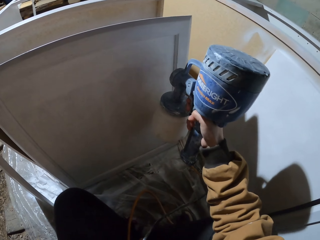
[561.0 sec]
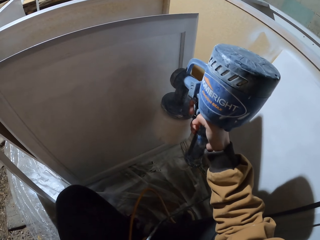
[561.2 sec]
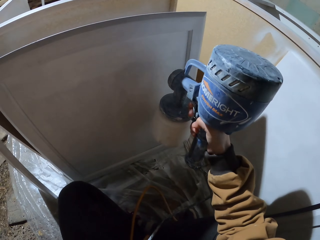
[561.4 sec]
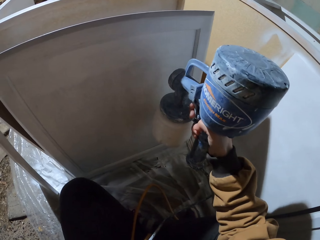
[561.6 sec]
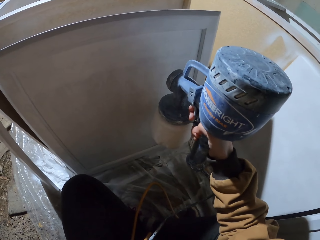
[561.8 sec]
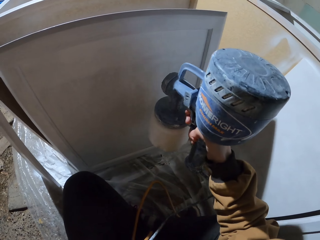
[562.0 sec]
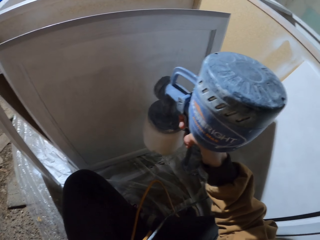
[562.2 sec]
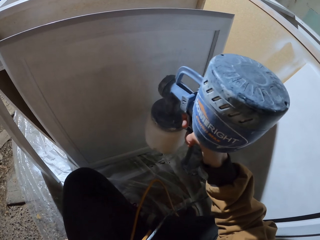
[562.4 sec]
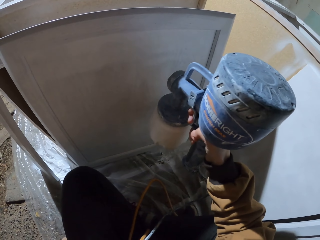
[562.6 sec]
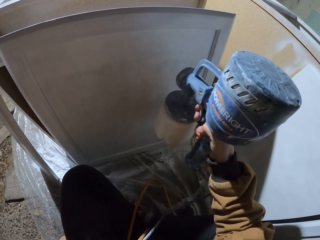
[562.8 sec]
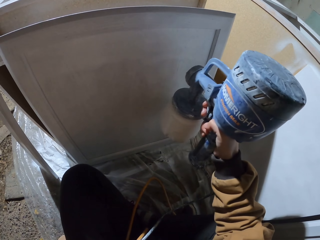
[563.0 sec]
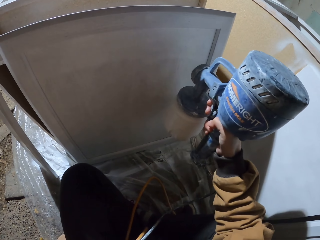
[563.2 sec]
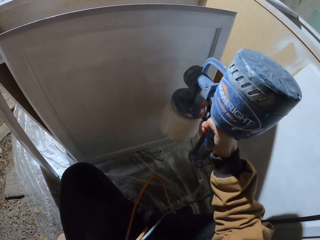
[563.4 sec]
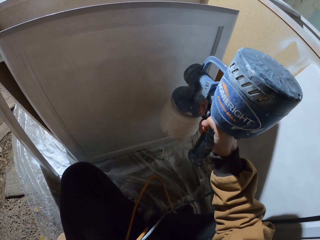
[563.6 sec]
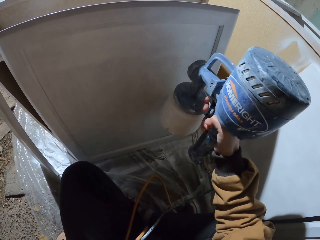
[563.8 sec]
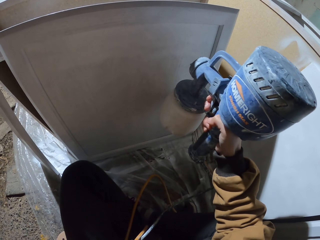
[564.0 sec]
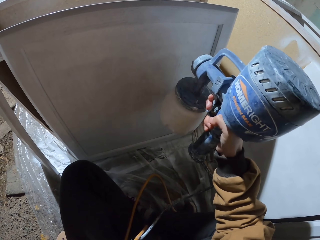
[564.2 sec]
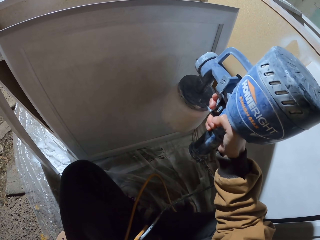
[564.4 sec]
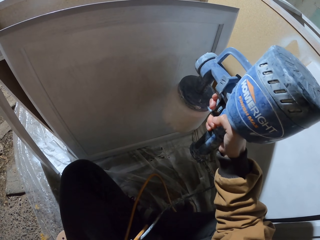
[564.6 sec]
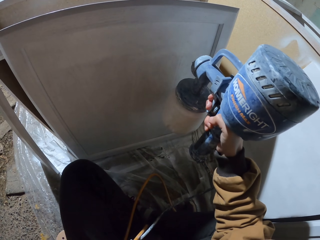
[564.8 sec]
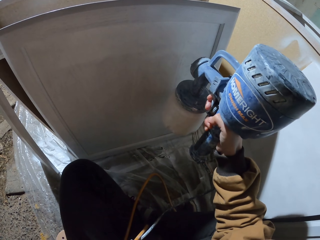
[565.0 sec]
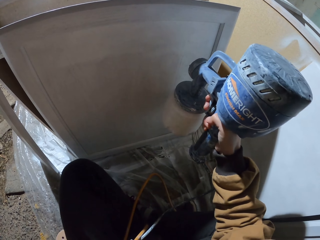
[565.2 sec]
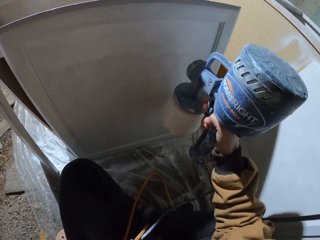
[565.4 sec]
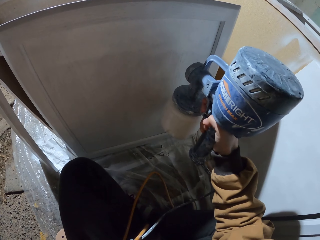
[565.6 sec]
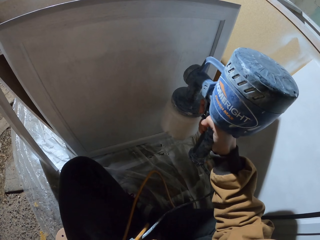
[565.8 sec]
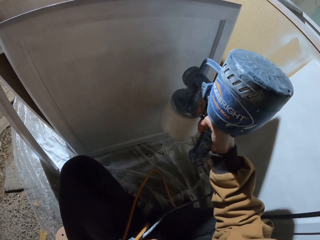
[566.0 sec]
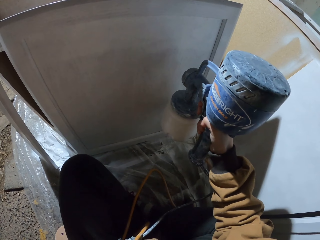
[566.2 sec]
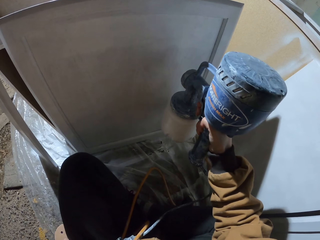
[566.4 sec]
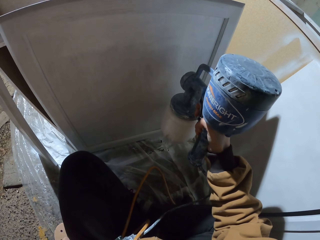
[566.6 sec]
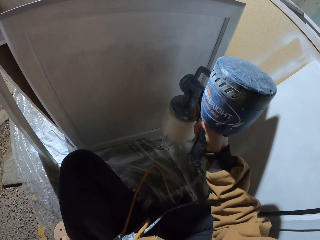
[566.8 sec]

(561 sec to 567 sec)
The camera wearer sprays wood with a paint sprayer.

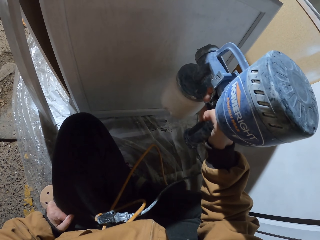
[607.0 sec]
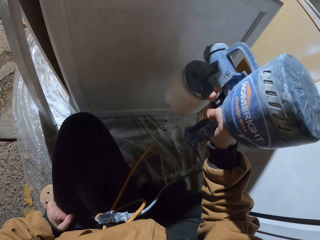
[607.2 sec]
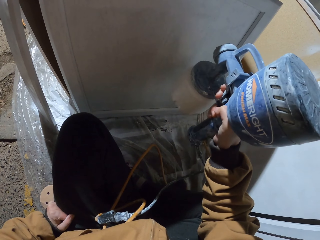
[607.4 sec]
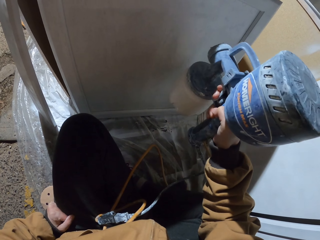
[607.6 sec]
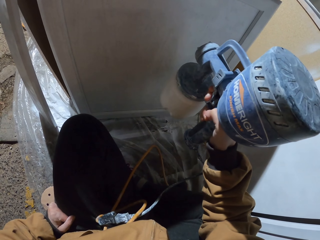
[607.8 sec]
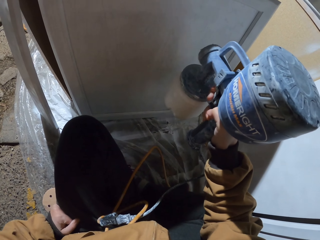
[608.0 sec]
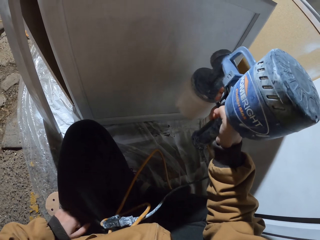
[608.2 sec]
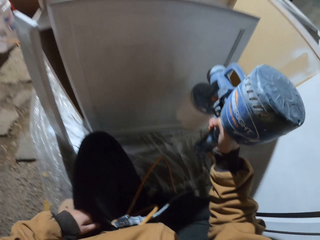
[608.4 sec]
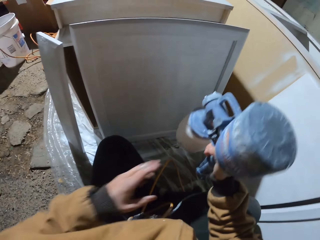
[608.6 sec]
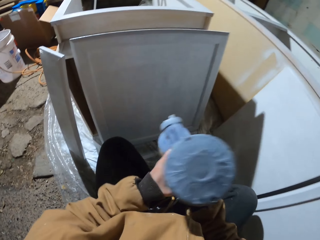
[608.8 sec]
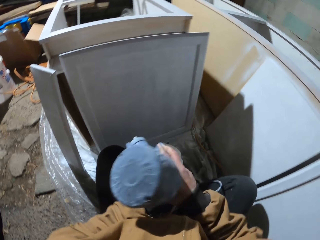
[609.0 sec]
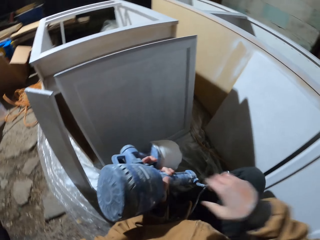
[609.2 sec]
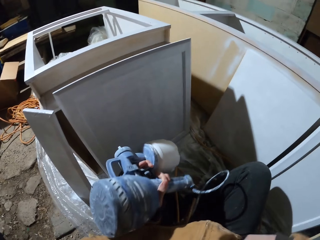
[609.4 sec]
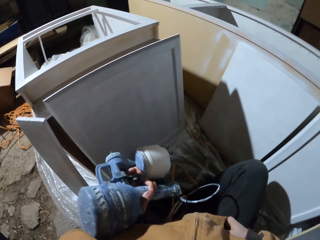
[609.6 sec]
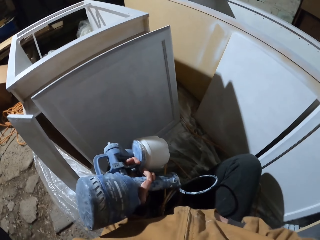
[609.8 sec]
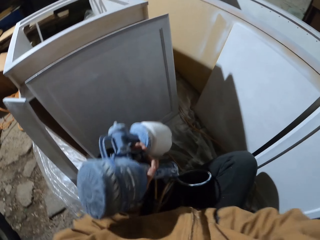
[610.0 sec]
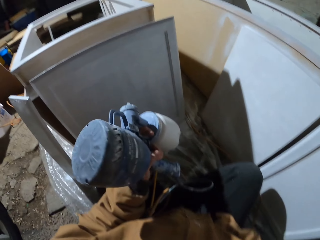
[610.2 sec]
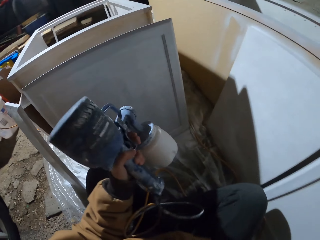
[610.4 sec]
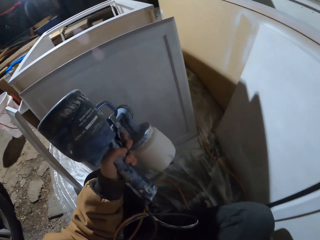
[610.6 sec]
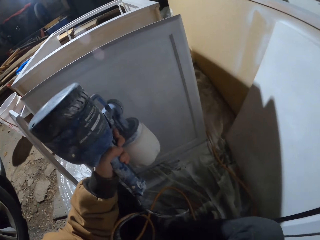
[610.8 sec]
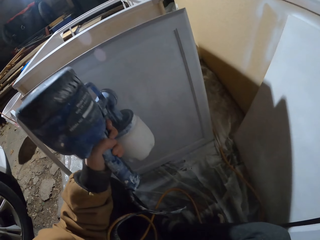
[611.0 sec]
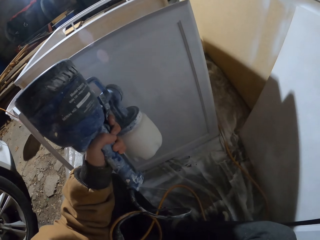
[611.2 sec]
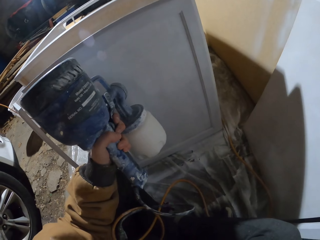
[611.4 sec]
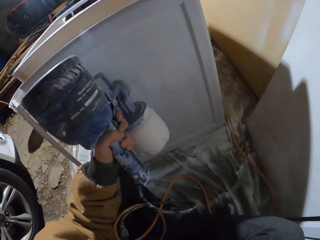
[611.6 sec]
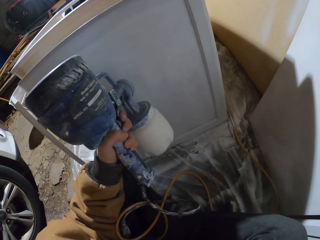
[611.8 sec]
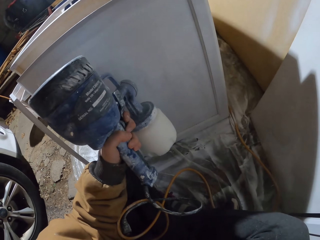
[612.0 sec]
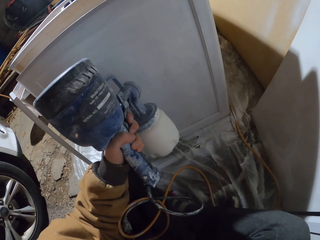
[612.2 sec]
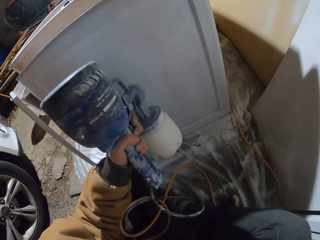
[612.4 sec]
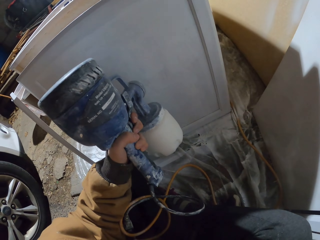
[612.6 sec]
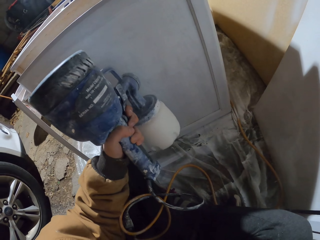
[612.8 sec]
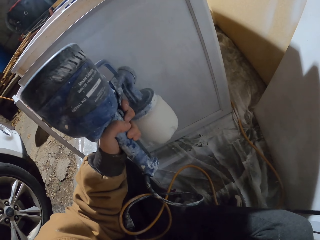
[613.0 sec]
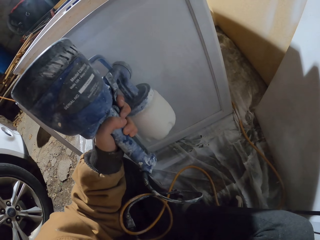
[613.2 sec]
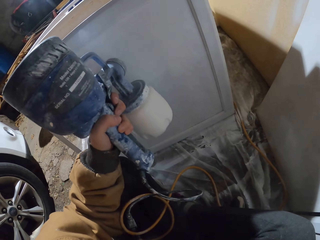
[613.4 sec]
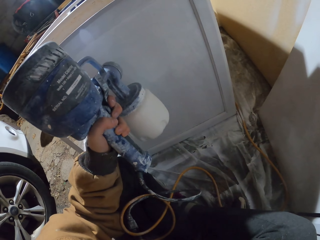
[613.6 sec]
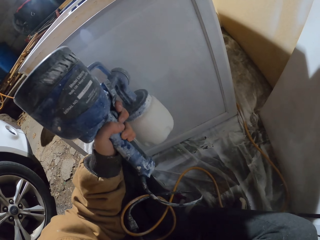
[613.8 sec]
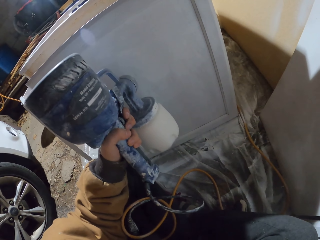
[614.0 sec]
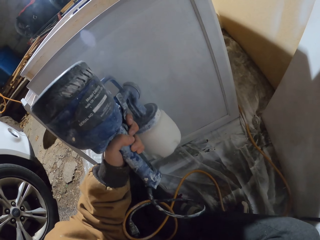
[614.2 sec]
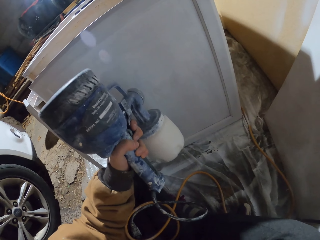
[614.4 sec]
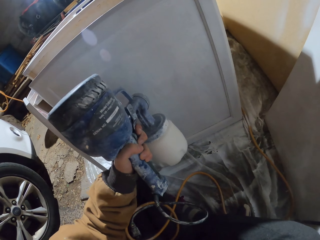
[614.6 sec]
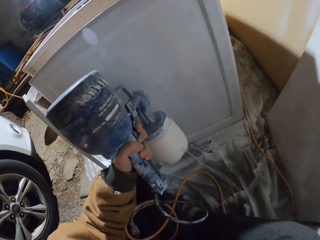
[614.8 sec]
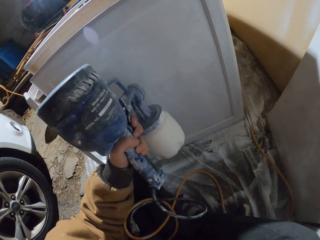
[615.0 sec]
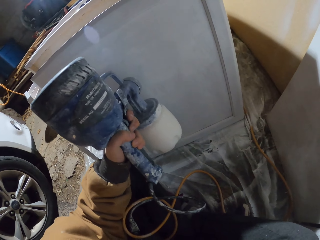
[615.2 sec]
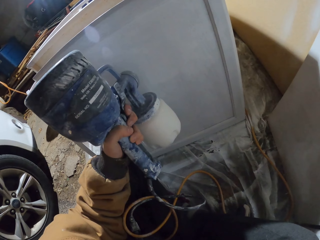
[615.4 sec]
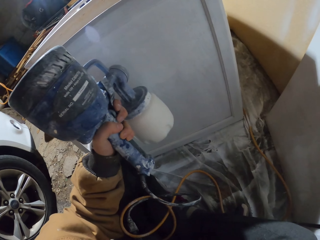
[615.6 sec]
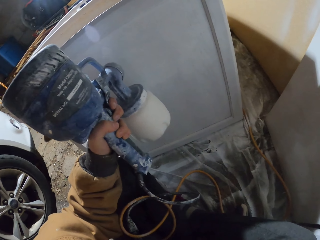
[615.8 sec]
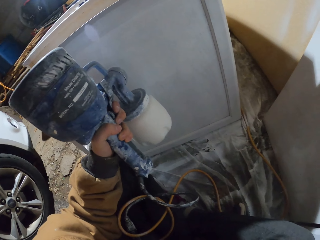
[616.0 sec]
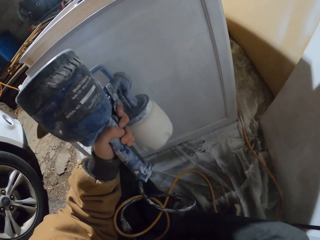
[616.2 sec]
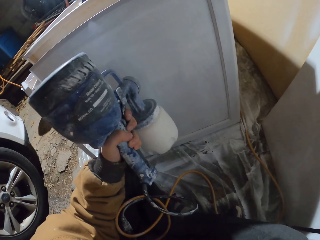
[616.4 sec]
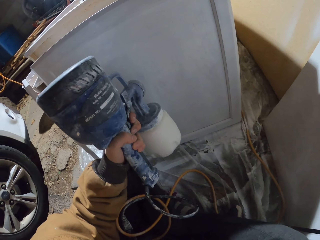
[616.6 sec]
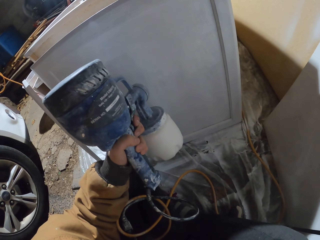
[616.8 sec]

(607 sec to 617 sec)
The camera wearer switches a paint sprayer to his left hand. He holds the paint spray gun with his left hand. He pockets his right hand. He paints on a wood with the paint spray gun.

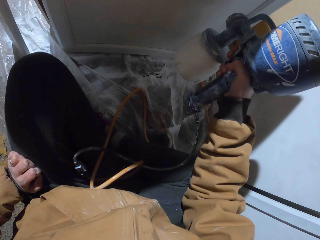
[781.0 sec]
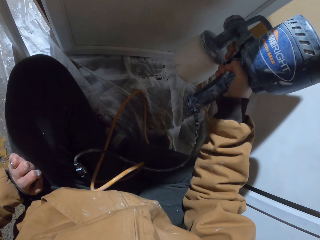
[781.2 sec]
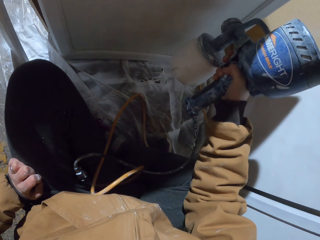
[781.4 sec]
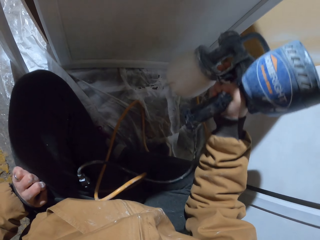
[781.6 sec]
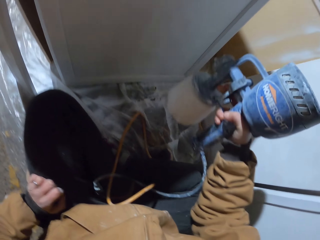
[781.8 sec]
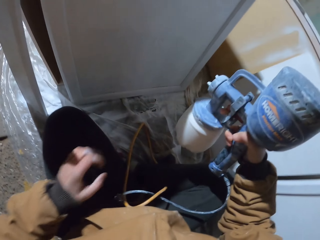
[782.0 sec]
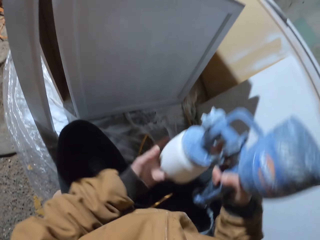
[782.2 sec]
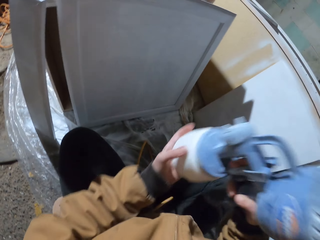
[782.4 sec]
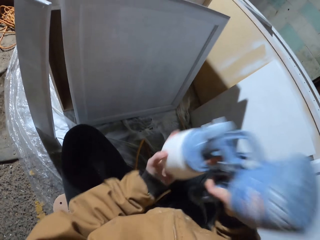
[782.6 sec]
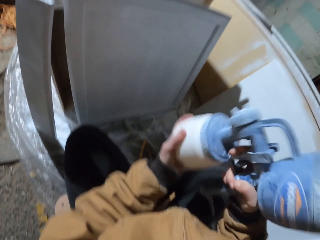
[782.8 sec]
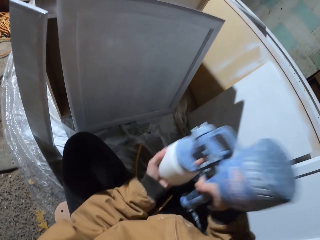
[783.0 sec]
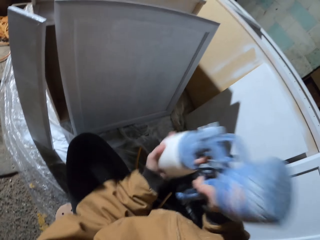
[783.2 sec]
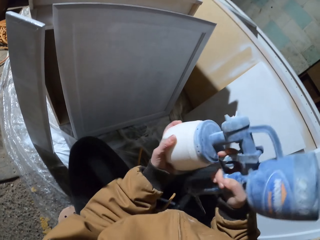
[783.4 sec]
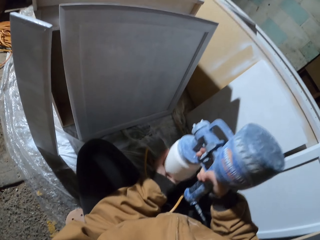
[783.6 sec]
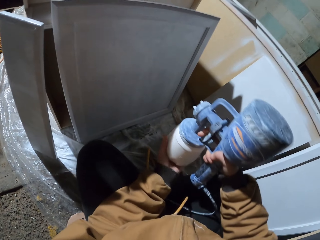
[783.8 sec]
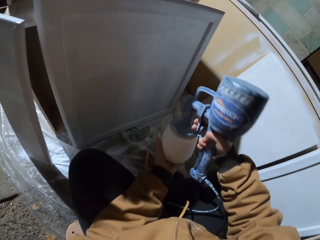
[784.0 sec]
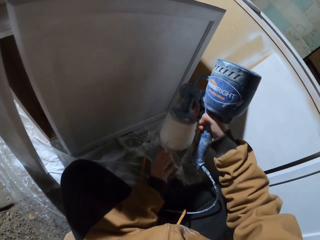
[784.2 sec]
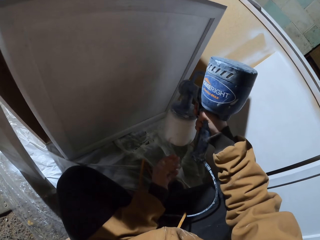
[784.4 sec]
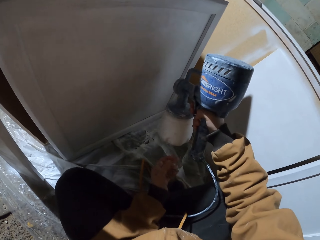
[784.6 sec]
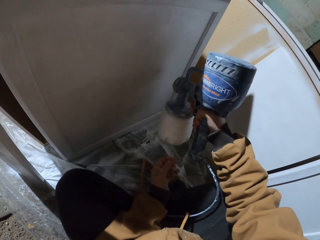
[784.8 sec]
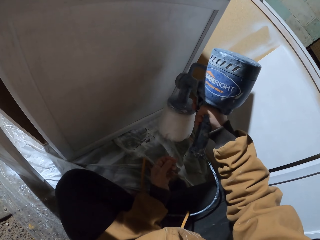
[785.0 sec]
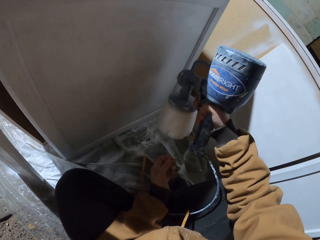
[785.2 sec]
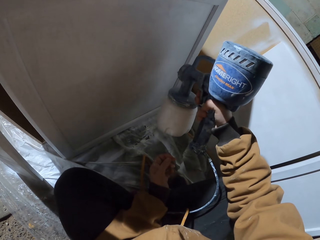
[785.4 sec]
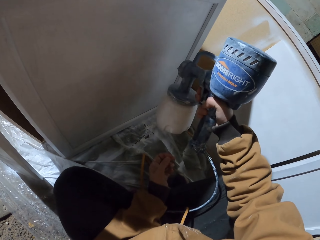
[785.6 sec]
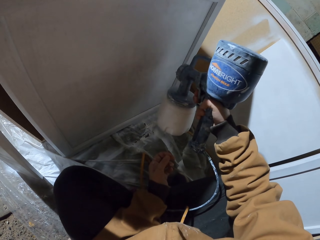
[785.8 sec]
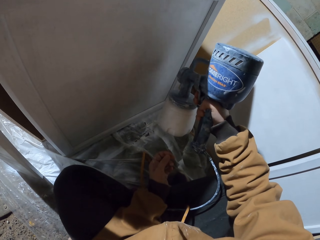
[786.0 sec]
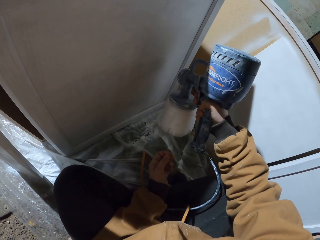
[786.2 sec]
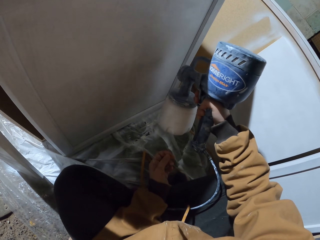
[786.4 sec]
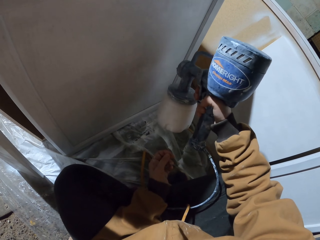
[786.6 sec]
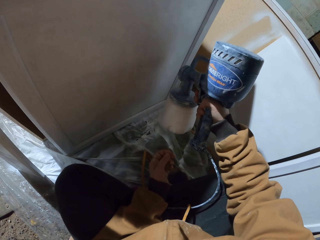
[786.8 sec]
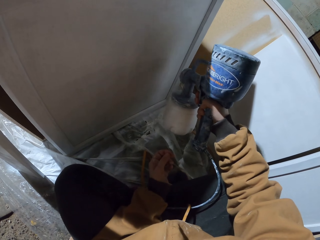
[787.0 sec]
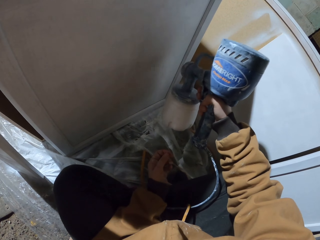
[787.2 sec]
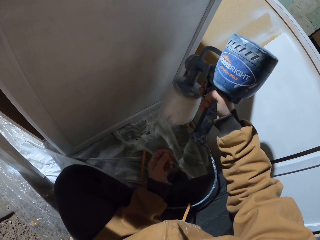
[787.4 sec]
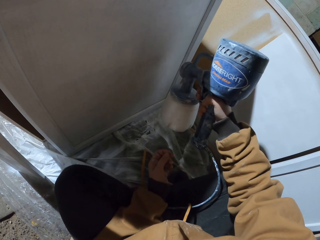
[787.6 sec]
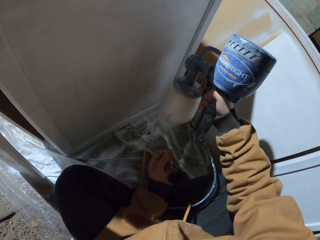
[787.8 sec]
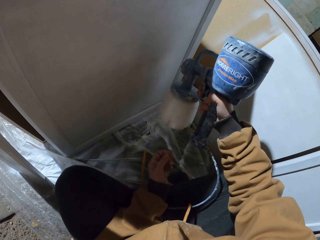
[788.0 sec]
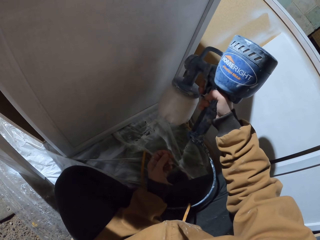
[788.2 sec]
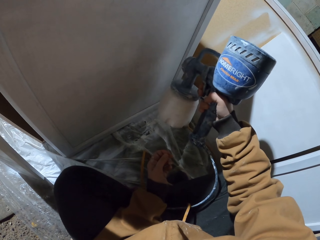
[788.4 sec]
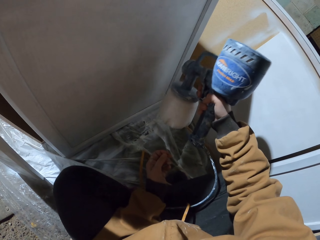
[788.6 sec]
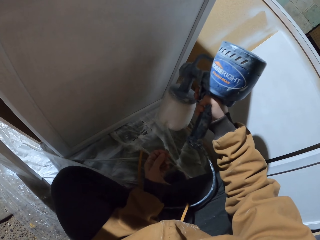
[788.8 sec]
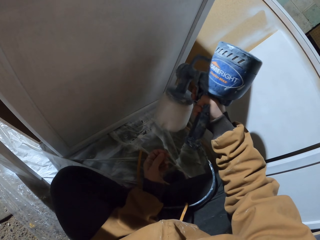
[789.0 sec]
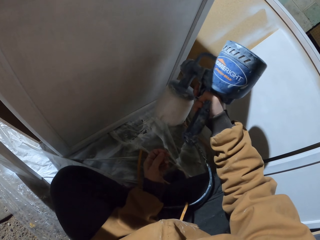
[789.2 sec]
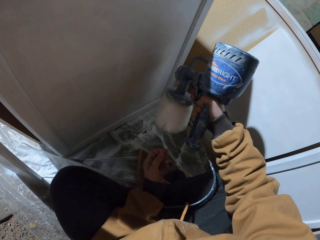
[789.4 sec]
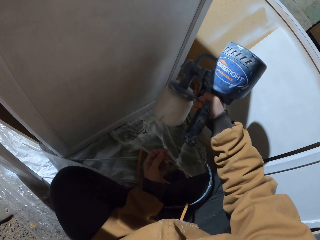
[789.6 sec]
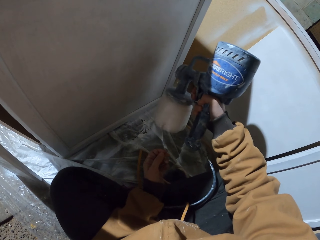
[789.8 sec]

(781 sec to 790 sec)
The camera wearer shakes the paint spray gun with his hands. He paints on a wood with the paint spray gun.
